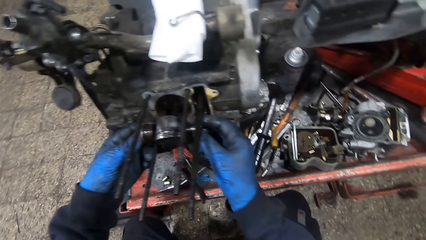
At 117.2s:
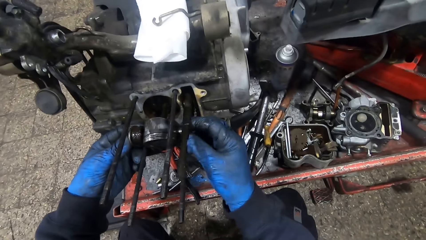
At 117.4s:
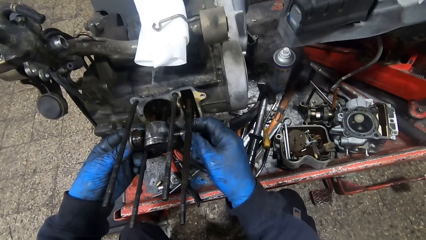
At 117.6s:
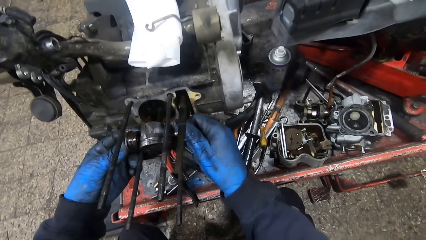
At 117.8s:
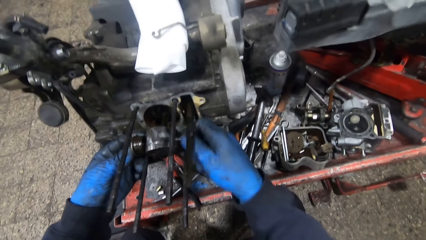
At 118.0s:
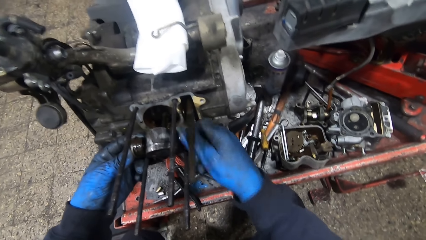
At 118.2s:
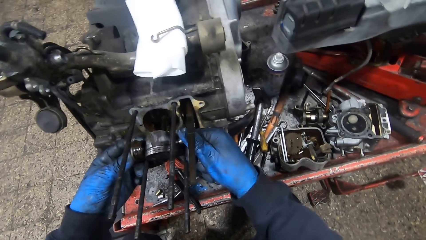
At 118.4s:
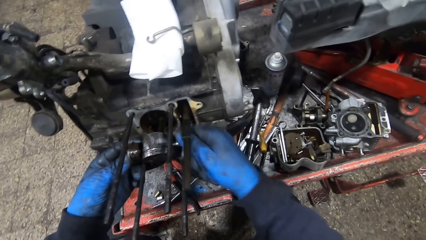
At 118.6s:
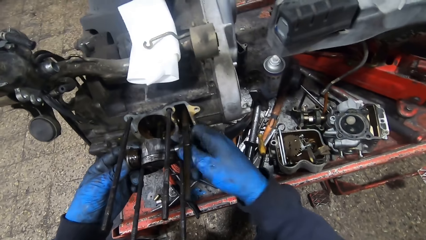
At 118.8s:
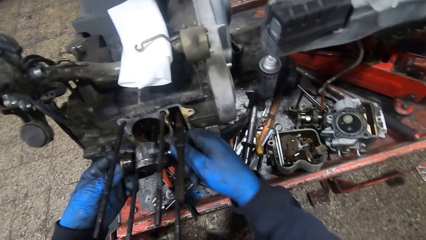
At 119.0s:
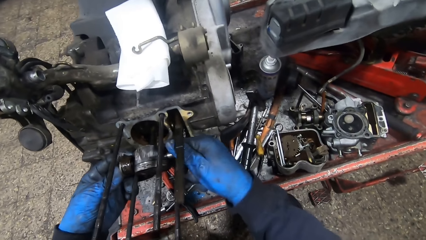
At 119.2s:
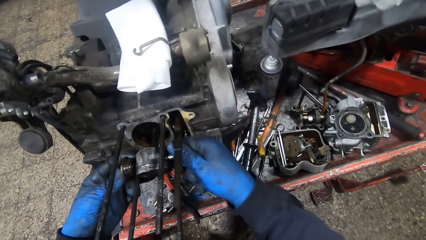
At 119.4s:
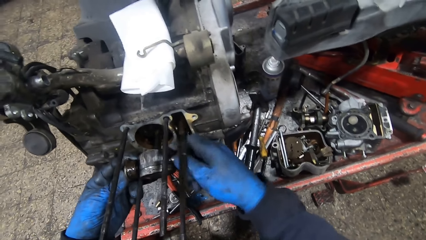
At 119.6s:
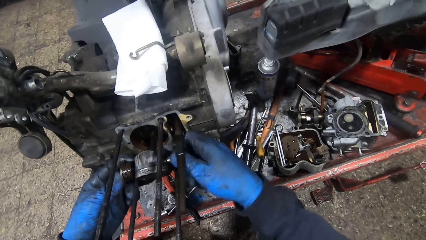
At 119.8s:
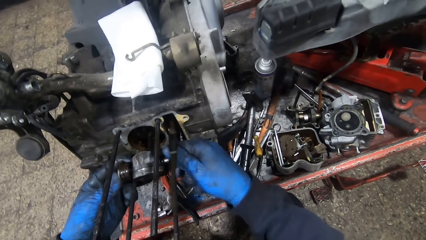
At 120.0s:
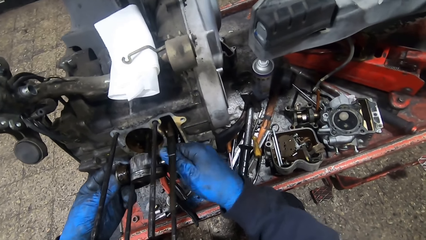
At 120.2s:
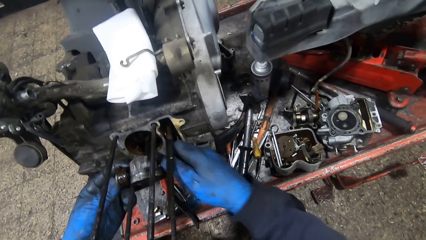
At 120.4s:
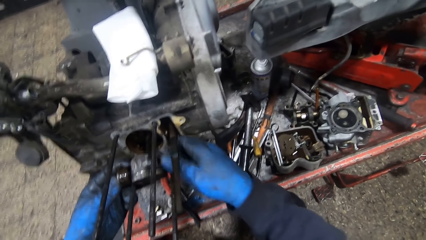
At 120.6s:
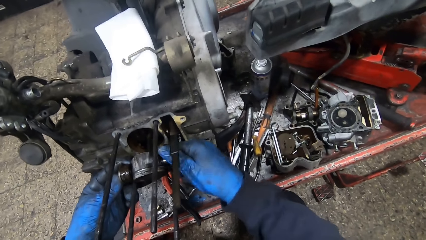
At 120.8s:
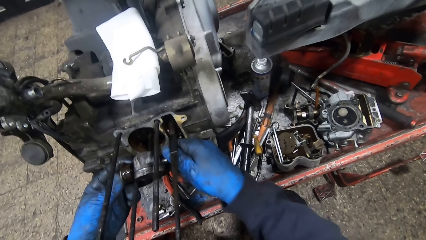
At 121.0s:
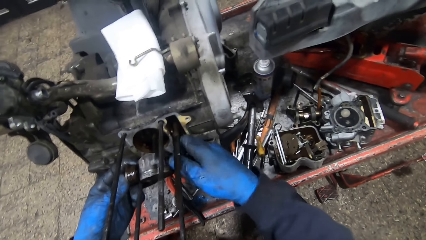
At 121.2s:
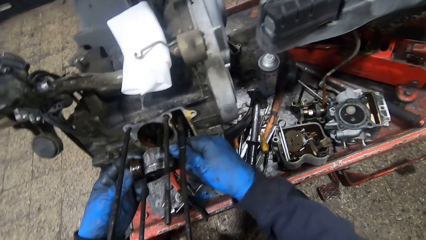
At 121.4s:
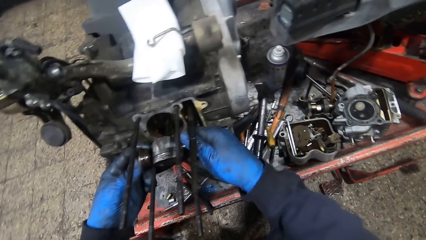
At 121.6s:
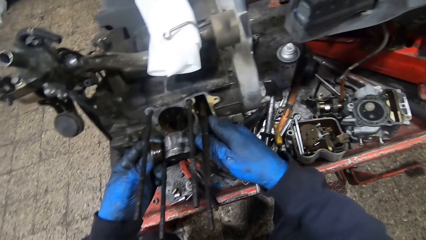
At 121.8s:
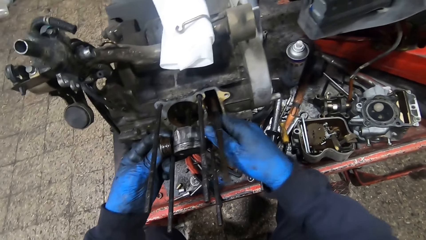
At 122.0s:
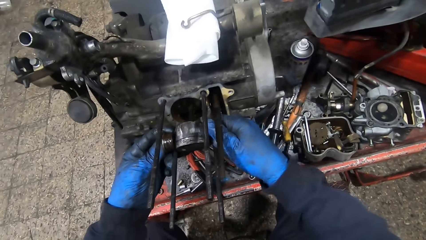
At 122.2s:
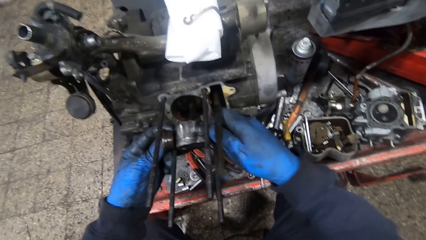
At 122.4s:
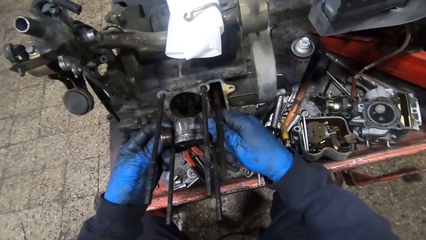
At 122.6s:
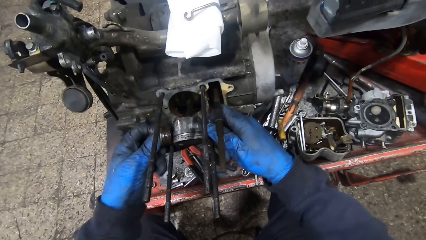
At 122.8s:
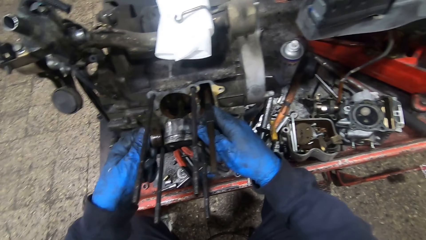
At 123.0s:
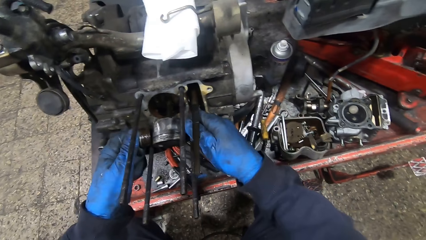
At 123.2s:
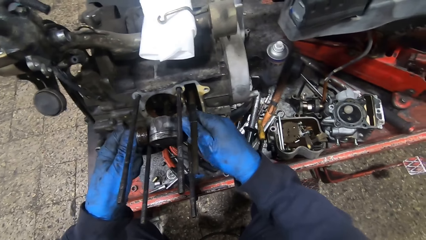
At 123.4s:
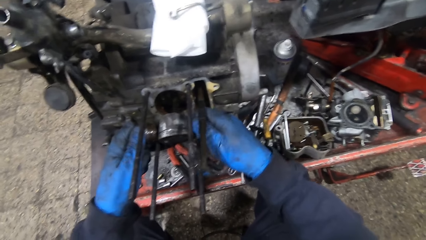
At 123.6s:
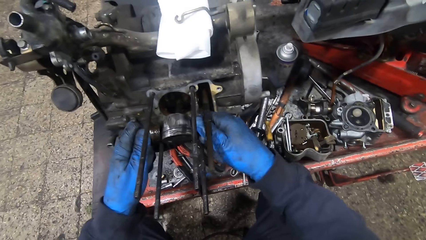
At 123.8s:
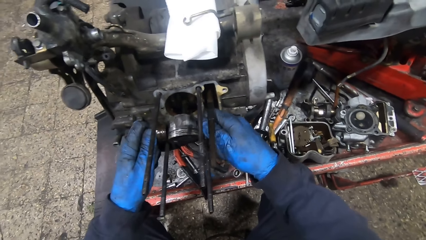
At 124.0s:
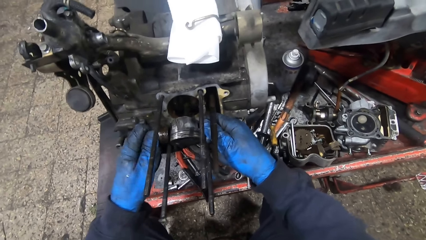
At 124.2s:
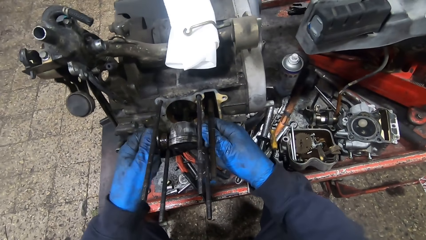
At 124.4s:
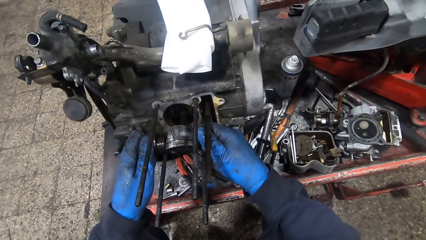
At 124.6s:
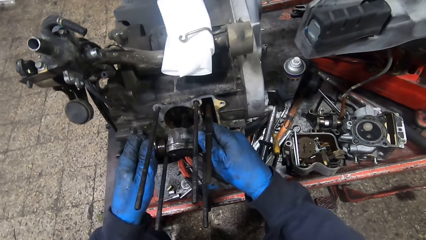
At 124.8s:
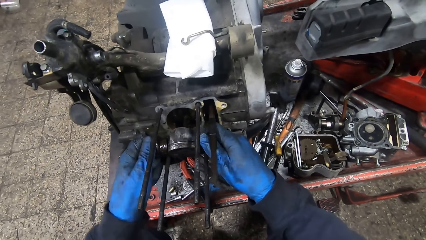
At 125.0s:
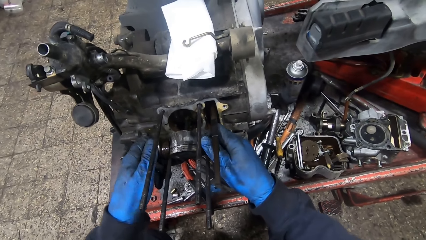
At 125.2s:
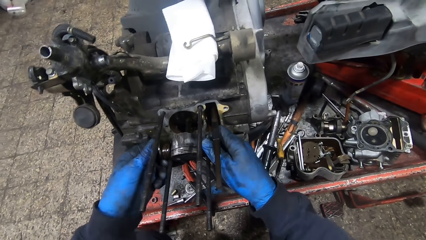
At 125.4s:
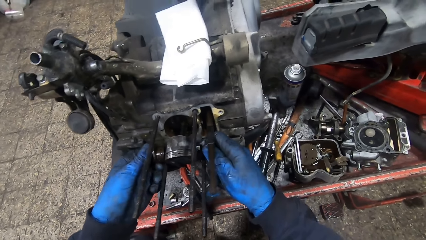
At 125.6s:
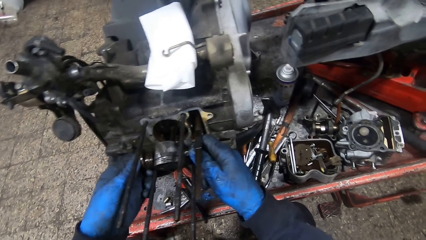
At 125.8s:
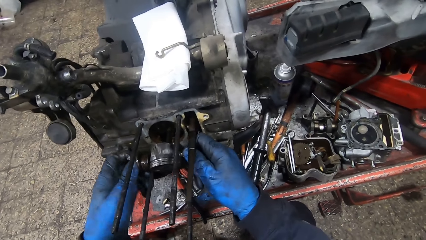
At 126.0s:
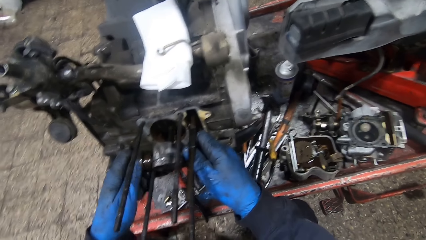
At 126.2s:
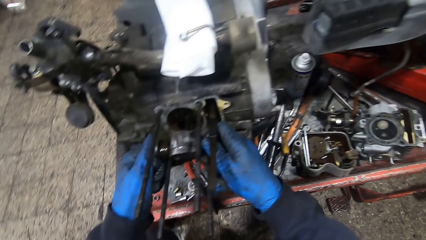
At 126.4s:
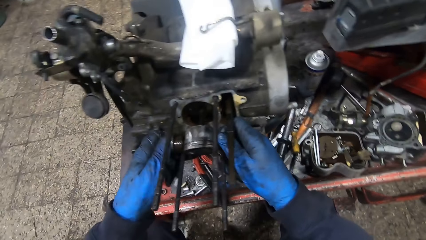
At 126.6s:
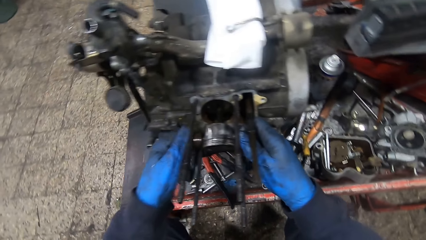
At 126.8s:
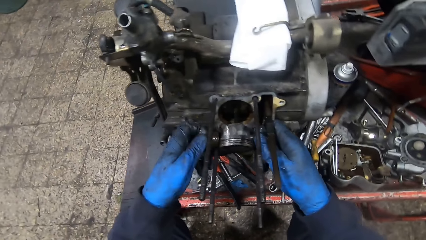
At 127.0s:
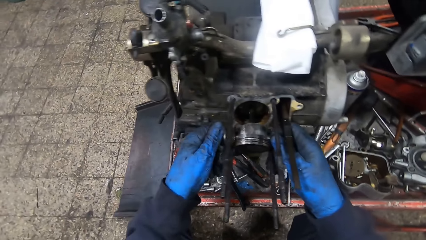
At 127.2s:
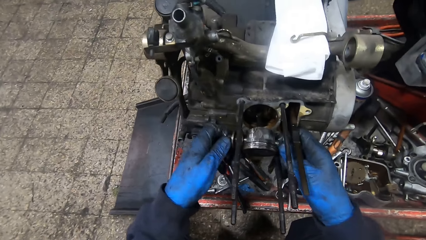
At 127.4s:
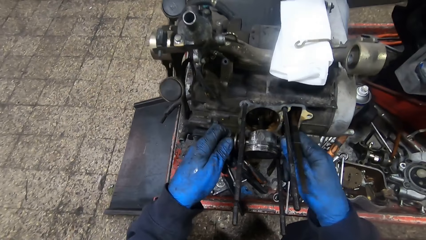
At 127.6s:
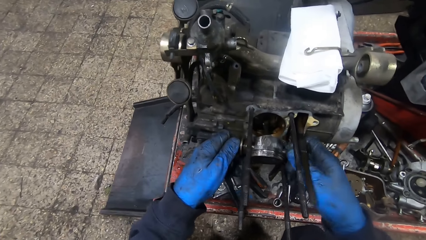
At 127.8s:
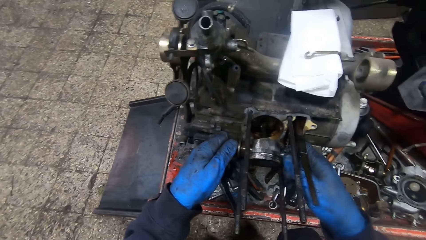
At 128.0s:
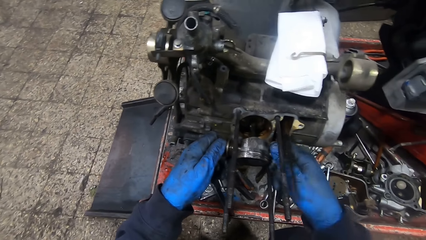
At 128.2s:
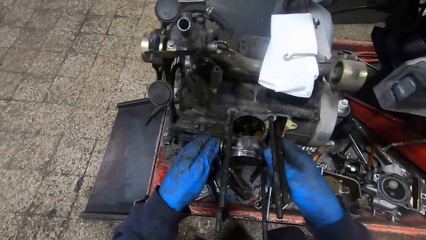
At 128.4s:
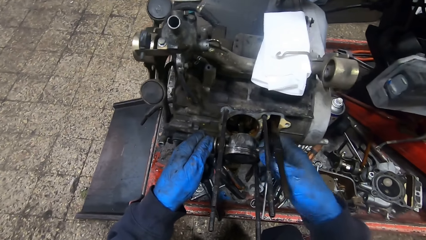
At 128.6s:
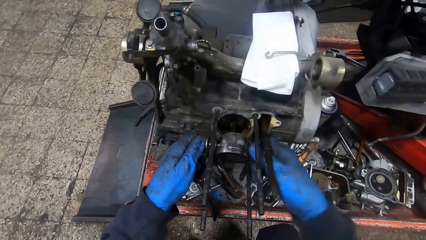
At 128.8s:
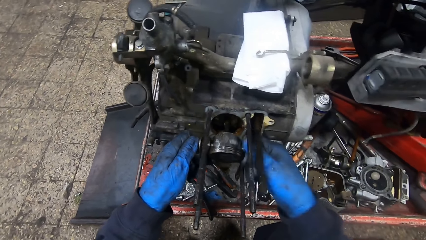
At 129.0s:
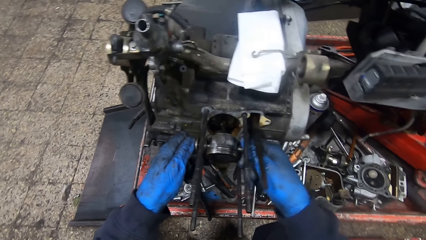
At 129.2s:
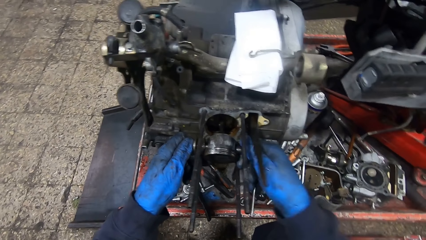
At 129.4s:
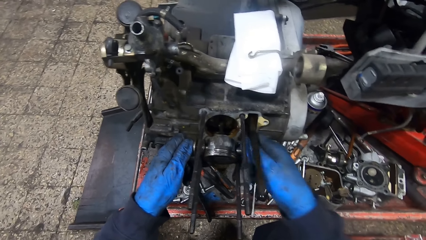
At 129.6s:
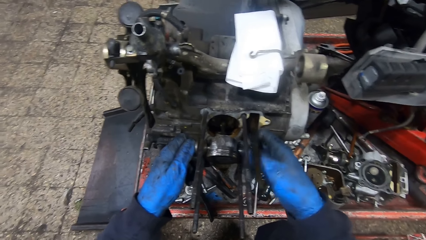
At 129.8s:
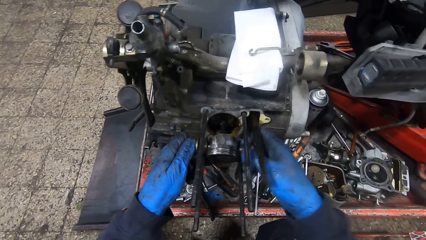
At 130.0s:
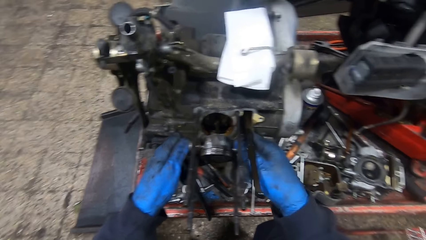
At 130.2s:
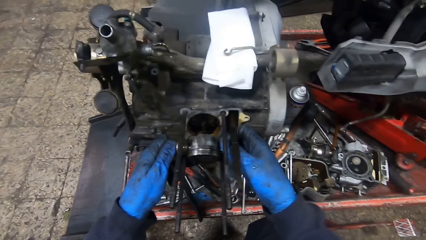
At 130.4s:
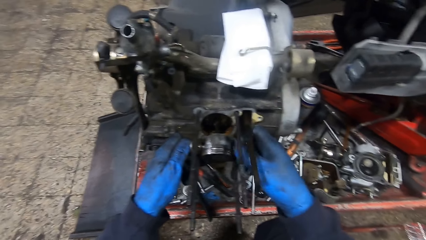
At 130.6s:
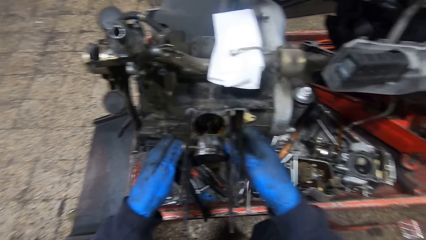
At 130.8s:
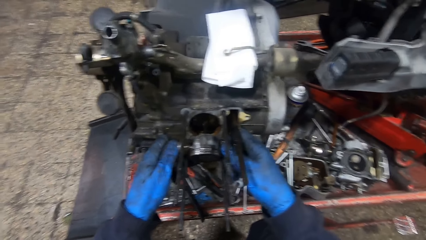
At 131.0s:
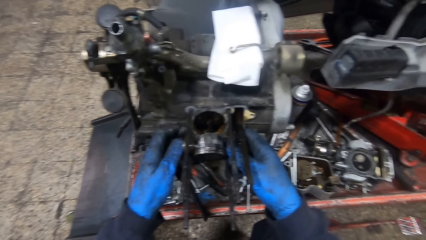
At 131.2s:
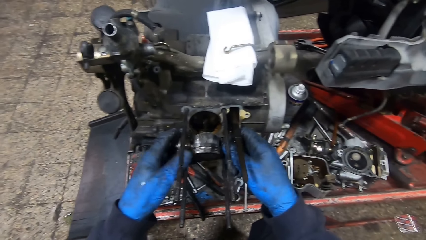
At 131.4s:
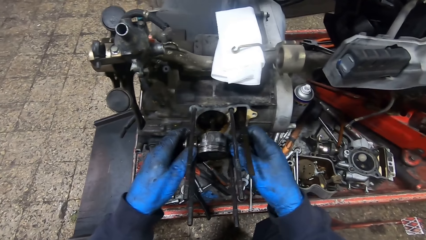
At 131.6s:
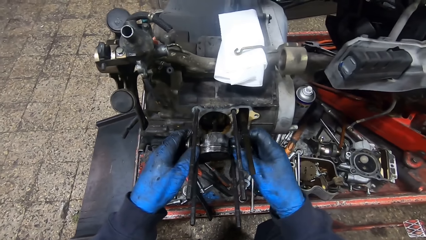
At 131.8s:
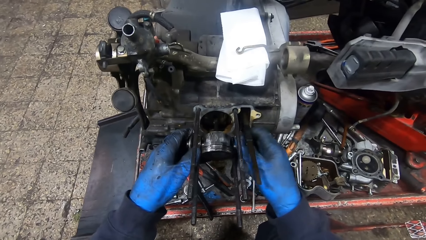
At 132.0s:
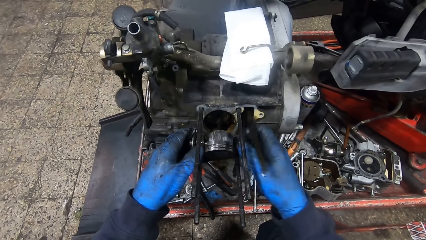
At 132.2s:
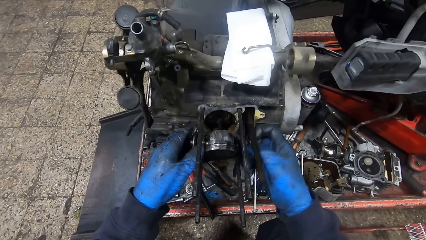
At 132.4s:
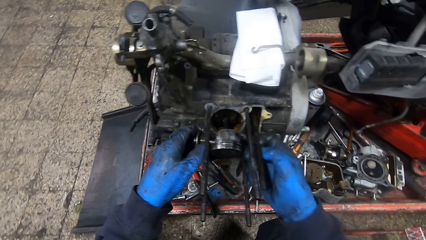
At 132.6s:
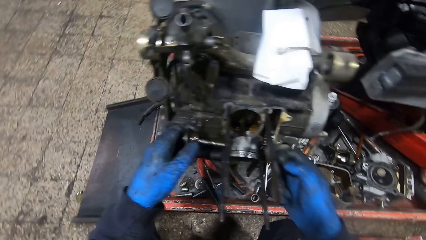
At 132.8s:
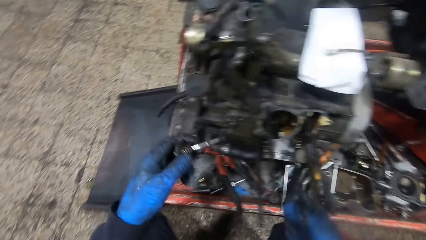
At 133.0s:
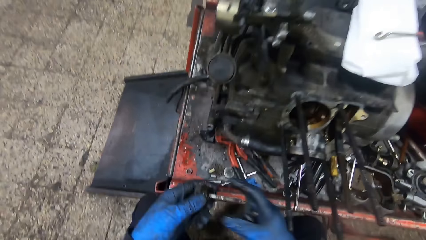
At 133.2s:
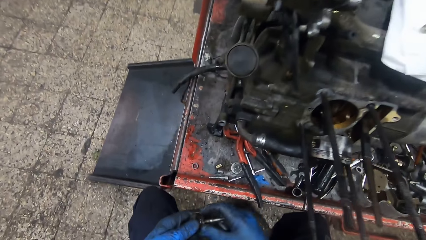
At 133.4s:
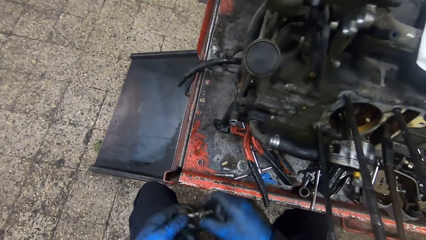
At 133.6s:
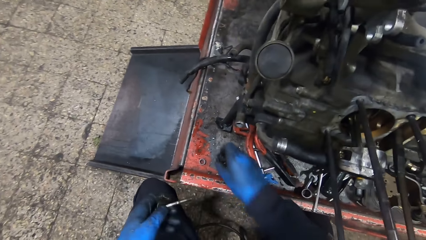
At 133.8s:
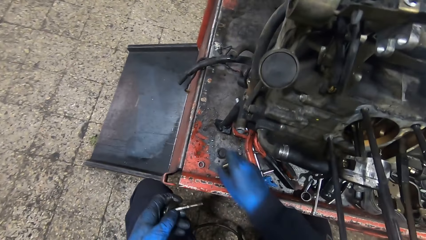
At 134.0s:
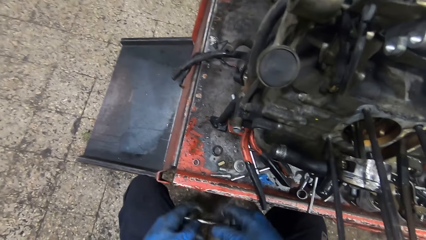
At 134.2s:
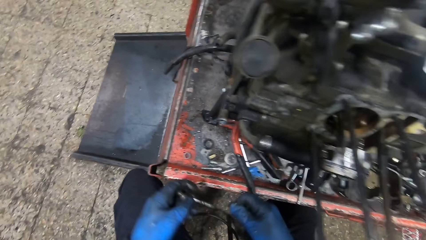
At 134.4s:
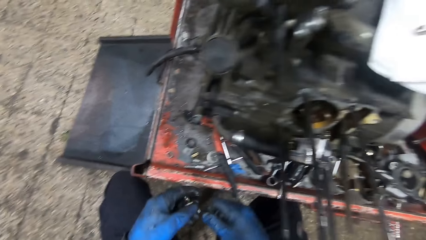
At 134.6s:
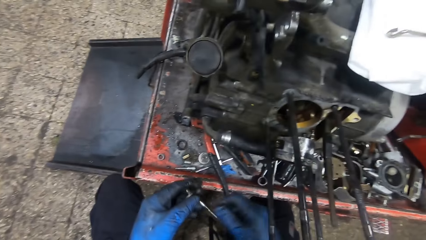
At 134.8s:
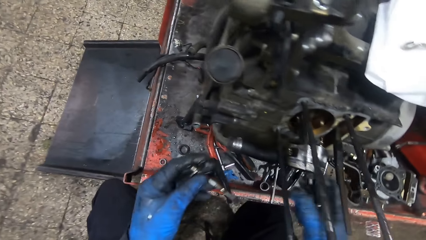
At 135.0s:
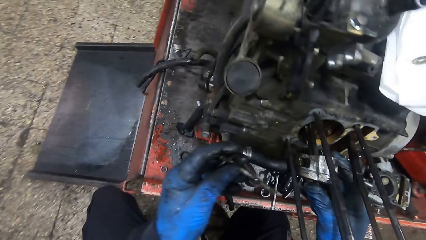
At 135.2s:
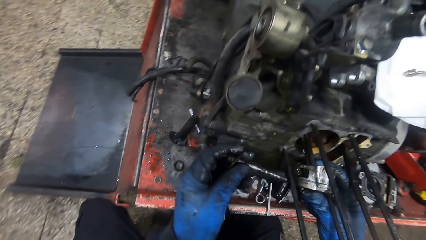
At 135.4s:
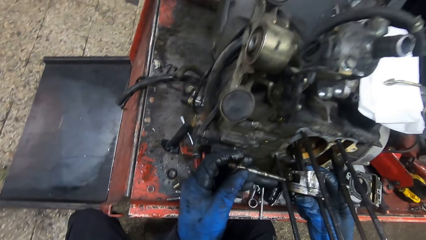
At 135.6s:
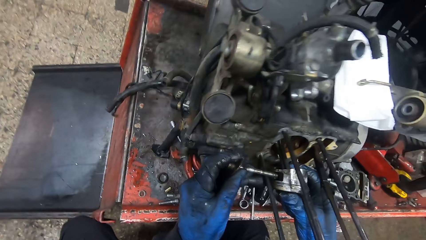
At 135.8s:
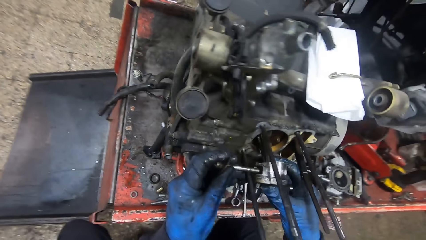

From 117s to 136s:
The camera wearer fixes the bolt in the engine. He screws the bolt on the metal rod with both hands. He adjusts the bolt in the engine. He removes the metal rod from the engine with his left hand. He drops the bolt. He removes a band from the metal rod with his right hand. He drops the band on the workbench.
